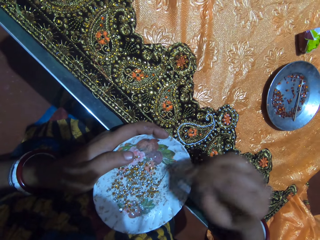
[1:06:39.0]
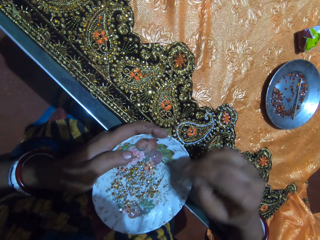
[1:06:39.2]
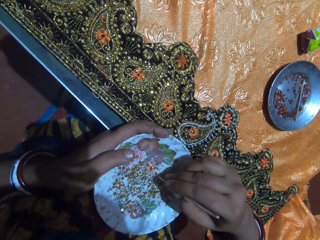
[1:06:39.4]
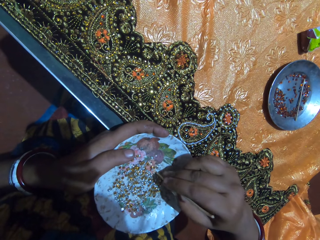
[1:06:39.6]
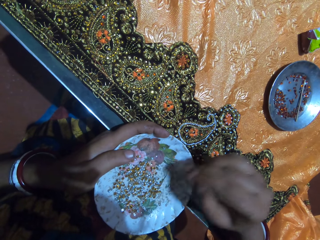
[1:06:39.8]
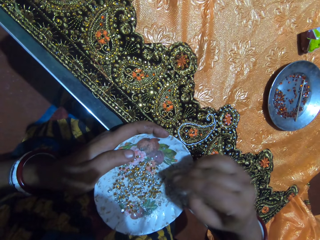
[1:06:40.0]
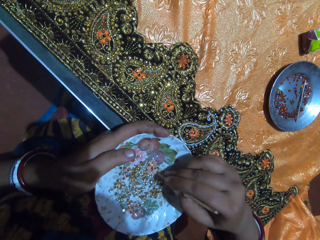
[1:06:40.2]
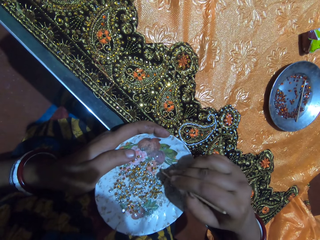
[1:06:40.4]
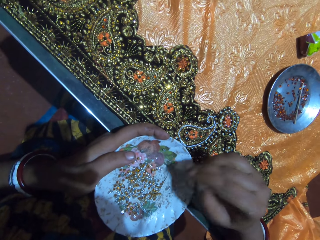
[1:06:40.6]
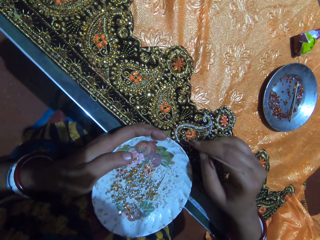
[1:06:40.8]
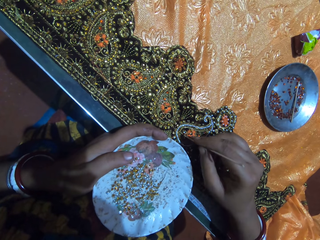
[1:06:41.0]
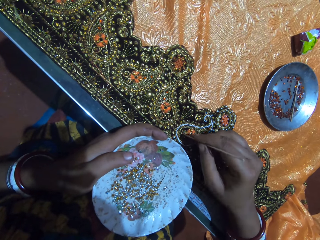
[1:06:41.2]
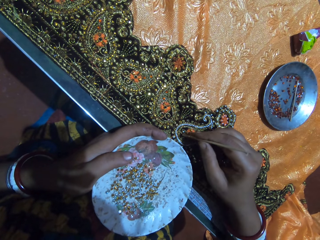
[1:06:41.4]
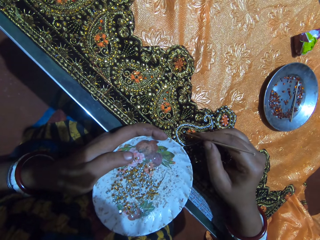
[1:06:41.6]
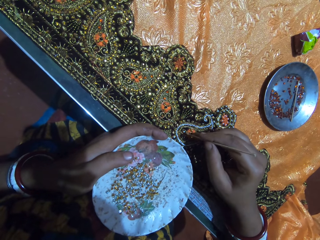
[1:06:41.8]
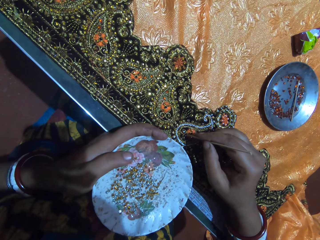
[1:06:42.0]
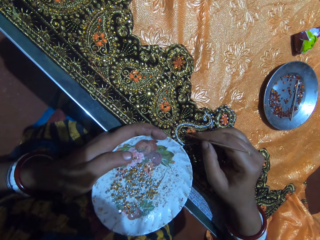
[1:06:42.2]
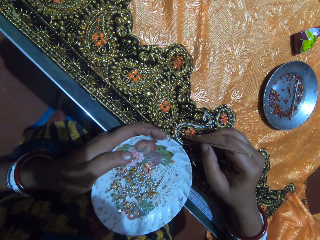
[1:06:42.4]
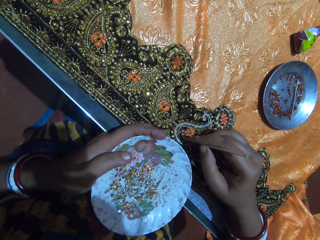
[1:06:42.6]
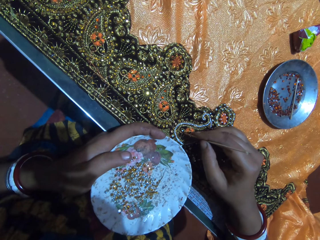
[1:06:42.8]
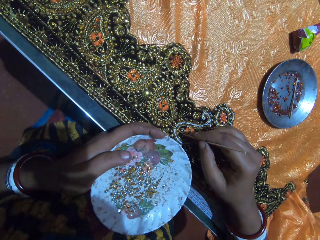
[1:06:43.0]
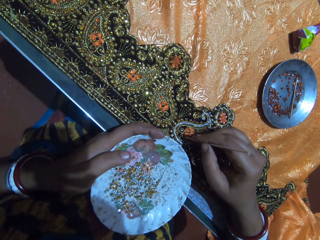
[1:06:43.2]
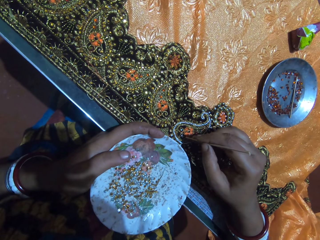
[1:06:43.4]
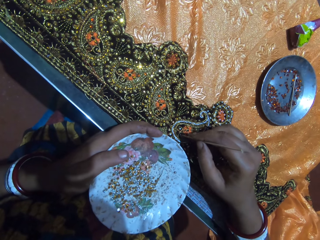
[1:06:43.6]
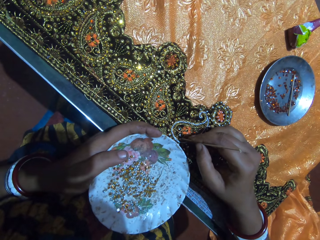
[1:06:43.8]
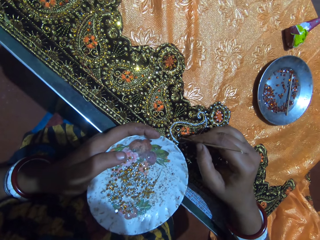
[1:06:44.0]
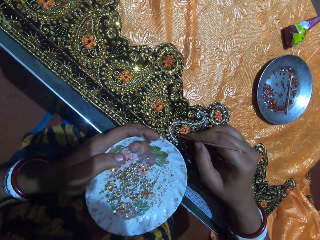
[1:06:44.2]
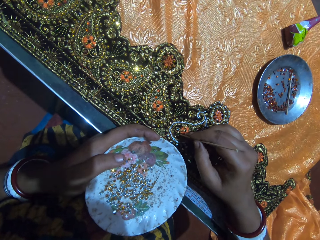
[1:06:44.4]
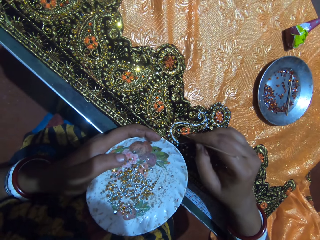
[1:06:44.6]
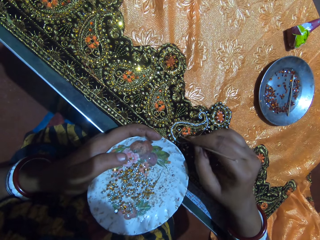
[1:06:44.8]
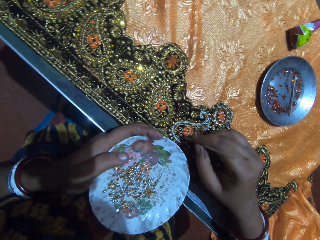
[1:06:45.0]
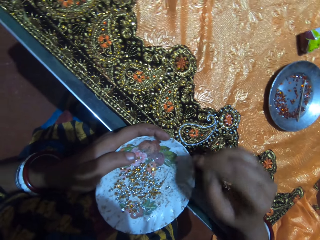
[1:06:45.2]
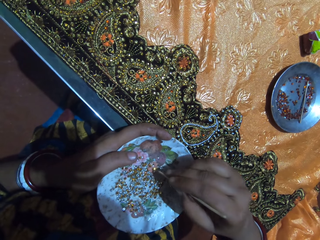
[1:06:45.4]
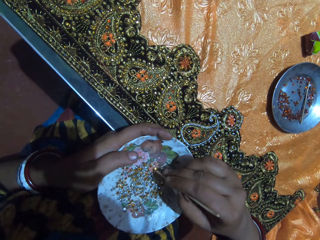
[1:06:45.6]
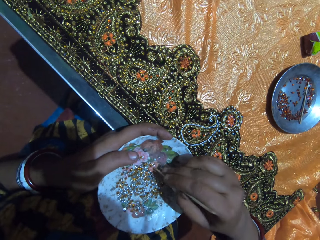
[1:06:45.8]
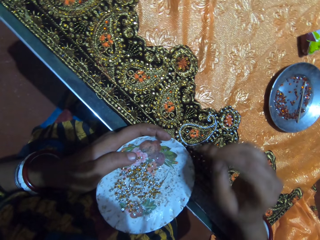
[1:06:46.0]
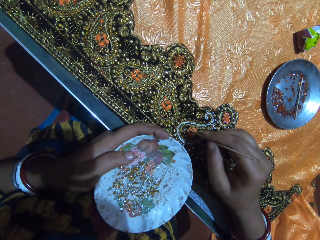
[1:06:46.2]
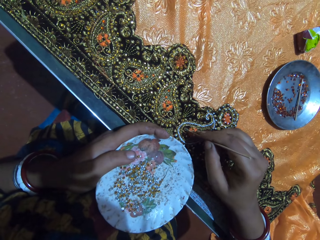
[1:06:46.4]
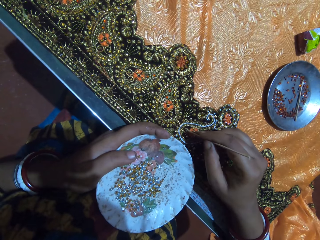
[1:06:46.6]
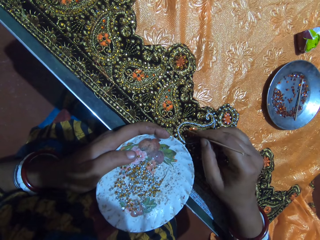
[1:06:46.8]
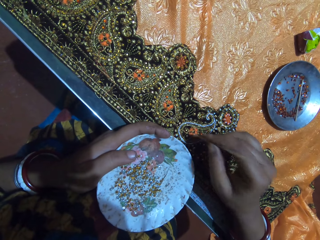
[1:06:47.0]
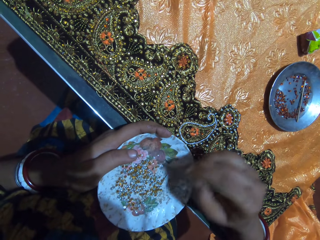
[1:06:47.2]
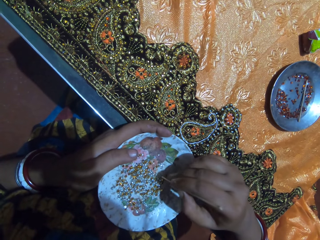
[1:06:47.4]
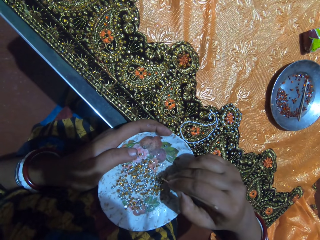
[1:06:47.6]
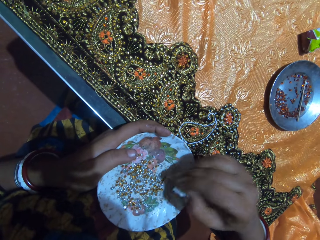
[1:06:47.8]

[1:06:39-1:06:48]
The camera wearer picks a crystal from the plate with the stick in her right hand. She drops the rhinestone on the fabric on the table with the jewel picker in her right hand. She picks a rhinestone from the plate in her left hand with the jewel picker in her right hand. She drops the rhinestone on the fabric on the table with the jewel picker in her right hand. She picks a rhinestone from the plate in her left hand with the jewel picker in her right hand.

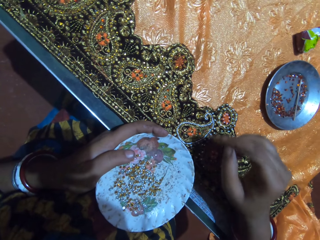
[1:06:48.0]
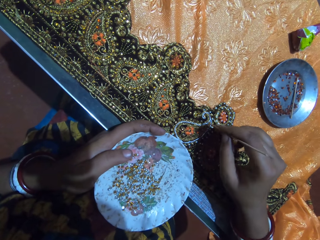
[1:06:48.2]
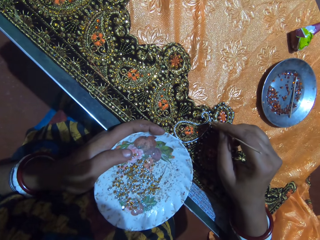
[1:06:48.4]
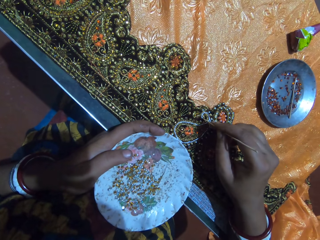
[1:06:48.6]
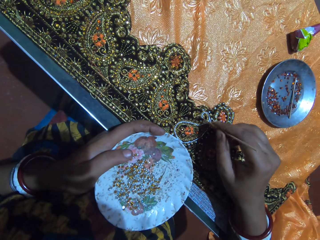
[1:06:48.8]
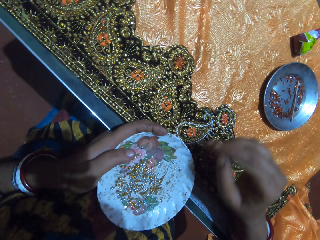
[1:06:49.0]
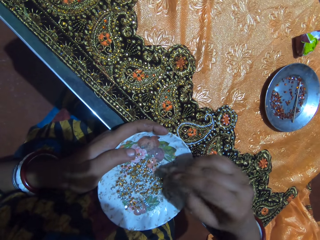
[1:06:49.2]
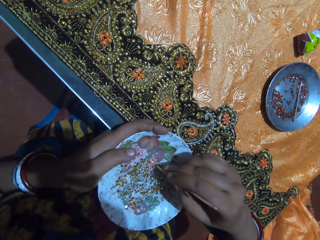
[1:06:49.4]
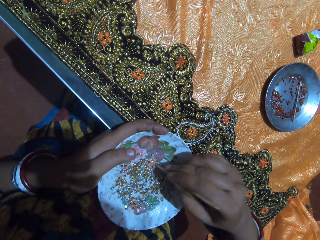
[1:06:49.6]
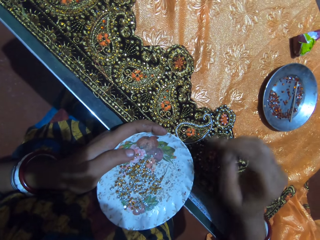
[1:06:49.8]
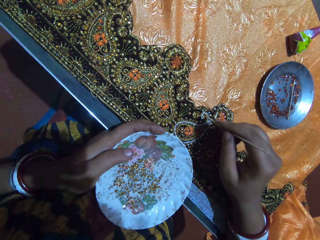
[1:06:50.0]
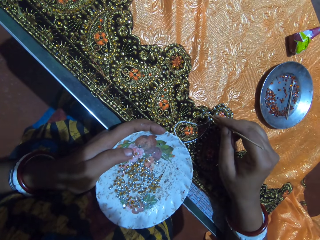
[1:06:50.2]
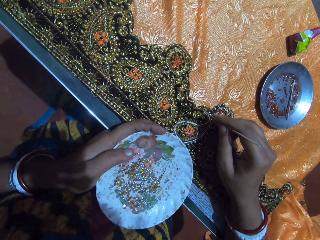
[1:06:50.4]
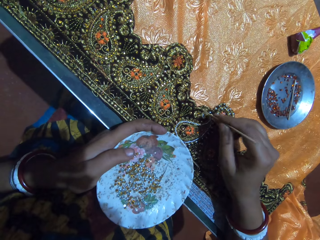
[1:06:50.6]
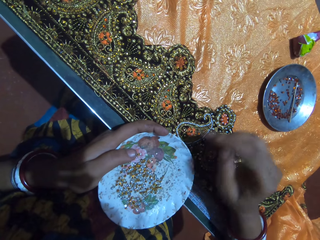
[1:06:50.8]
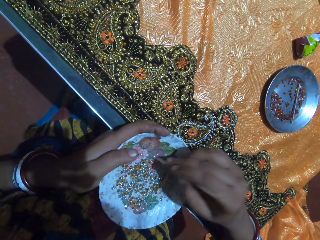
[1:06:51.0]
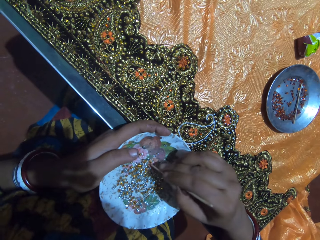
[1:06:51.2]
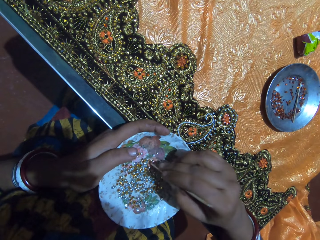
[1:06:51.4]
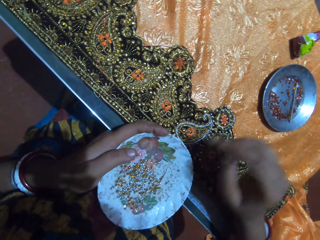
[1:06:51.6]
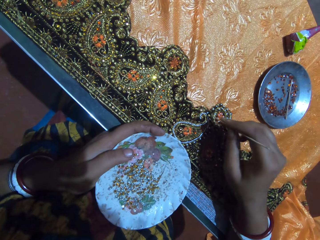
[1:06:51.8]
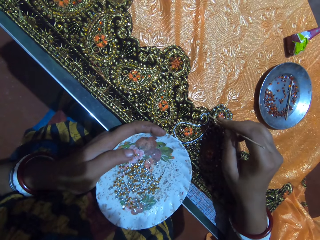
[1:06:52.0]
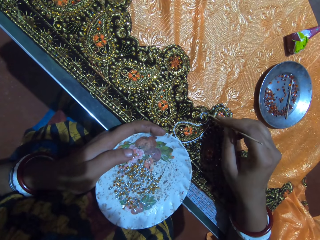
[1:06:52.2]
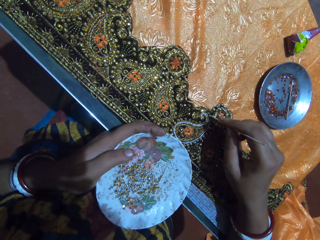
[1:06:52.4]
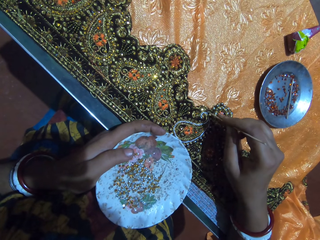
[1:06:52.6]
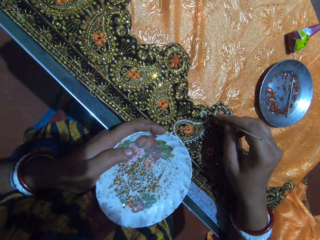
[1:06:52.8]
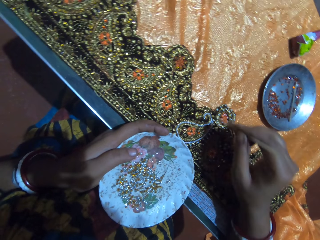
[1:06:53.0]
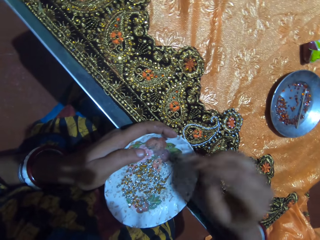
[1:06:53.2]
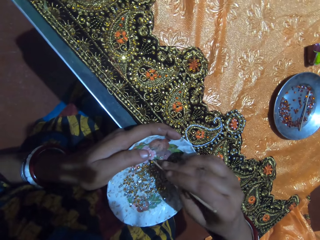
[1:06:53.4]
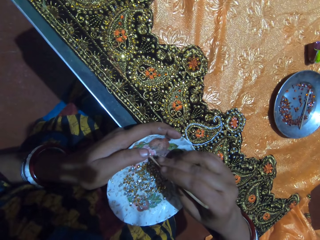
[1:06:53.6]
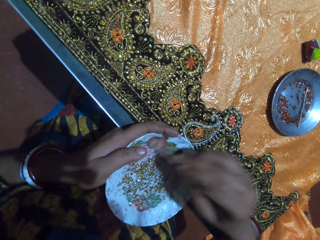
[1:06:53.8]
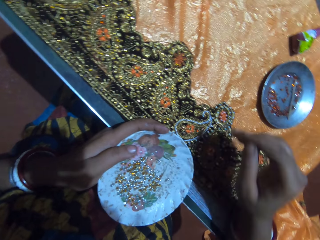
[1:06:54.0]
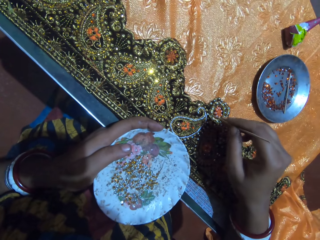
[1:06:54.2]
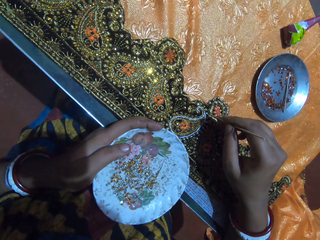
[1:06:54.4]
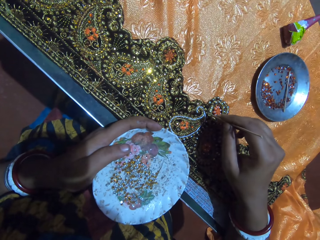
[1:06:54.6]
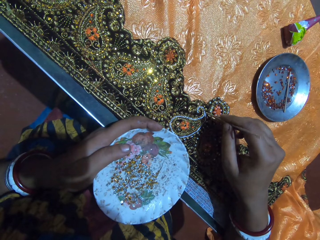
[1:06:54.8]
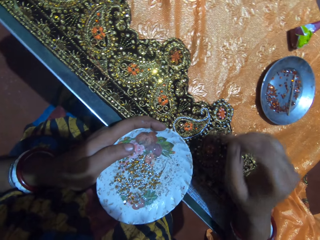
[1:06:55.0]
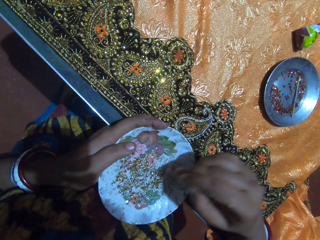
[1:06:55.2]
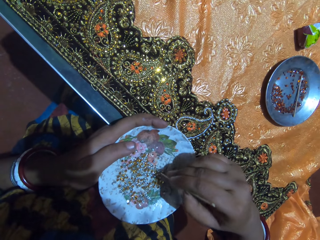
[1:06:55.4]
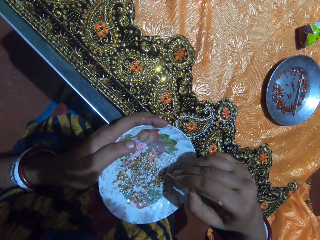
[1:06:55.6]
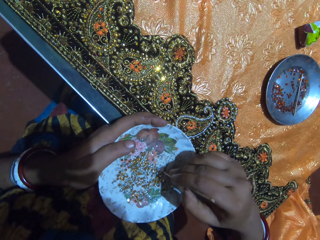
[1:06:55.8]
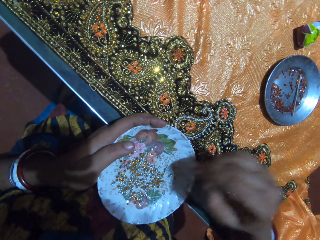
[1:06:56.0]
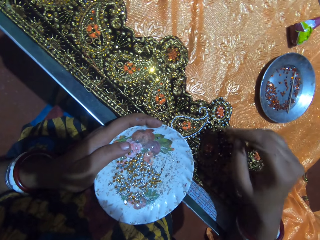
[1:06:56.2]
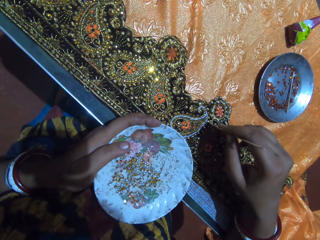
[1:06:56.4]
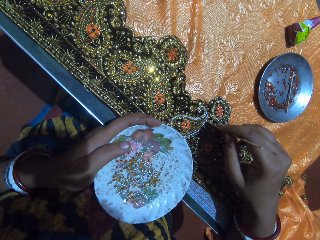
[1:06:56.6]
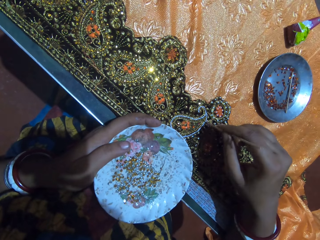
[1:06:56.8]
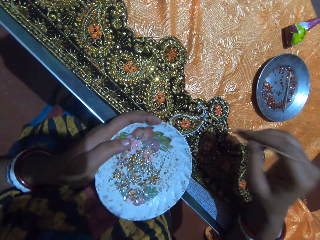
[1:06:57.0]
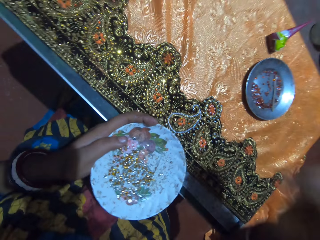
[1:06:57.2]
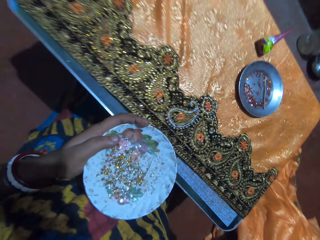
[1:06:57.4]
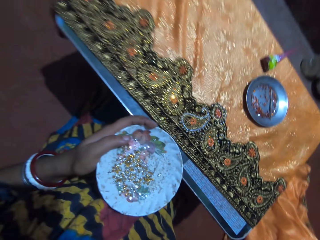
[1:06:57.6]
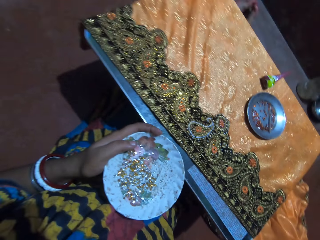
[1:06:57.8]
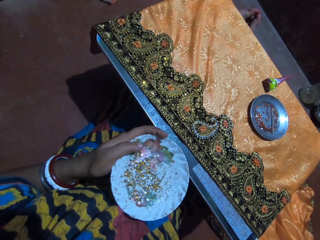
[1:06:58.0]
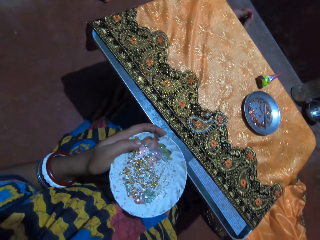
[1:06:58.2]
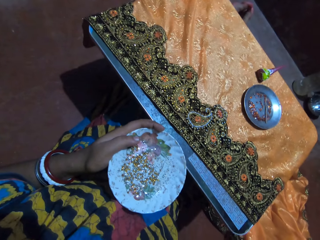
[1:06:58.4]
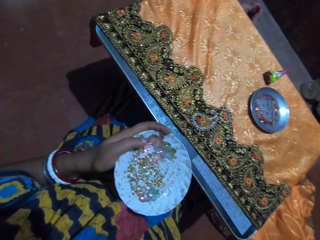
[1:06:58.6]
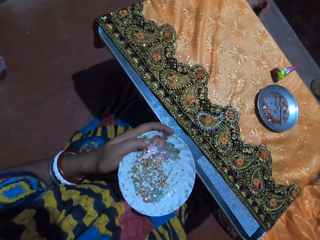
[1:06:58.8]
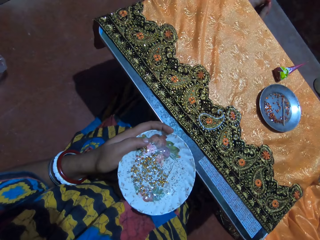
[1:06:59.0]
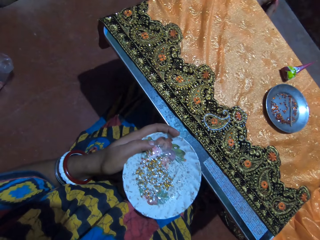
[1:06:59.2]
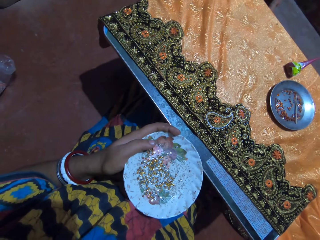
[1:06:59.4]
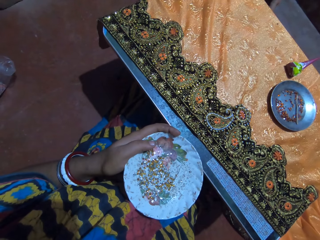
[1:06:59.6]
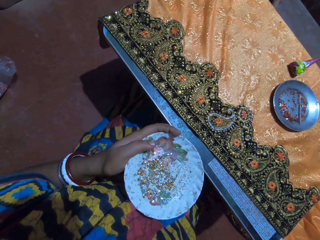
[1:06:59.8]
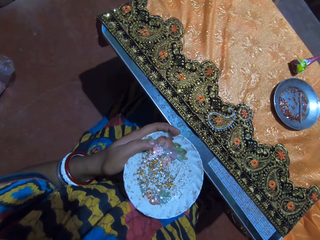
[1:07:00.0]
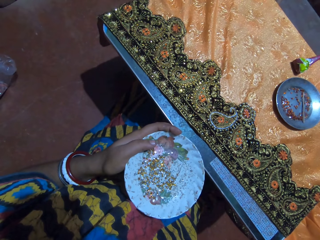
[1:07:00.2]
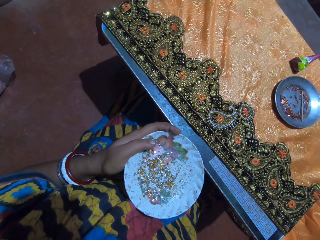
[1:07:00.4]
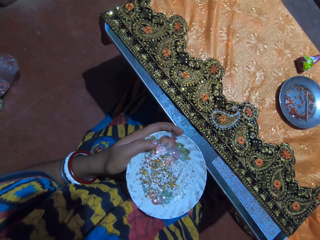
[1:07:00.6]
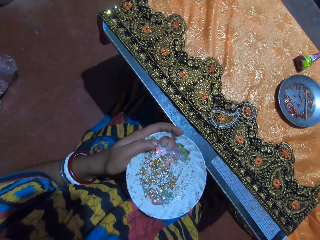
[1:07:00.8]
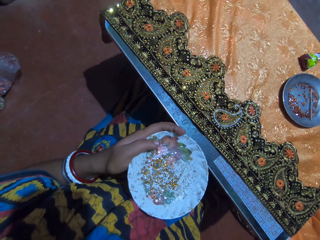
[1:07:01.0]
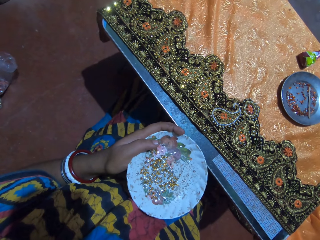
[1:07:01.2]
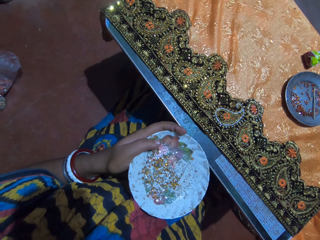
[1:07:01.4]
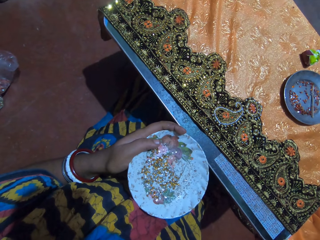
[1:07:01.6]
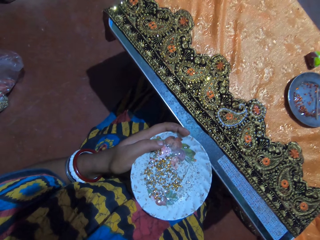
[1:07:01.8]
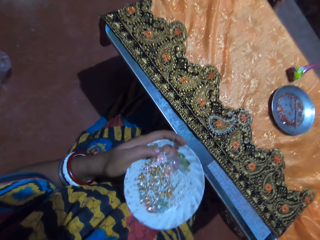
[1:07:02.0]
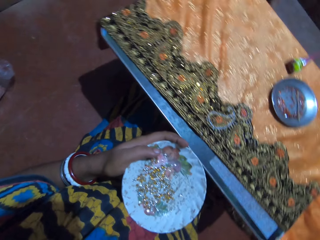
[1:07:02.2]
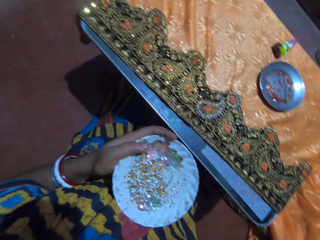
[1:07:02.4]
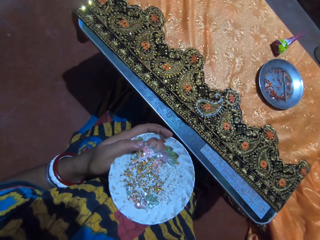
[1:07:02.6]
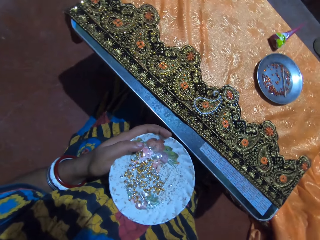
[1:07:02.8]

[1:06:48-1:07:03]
The camera wearer drops the rhinestone on the fabric on the table with the jewel picker in her right hand. She picks a rhinestone from the plate in her left hand with the jewel picker in her right hand. She drops the rhinestone on the fabric on the table with the jewel picker in her right hand. She picks a rhinestone from the plate in her left hand with the jewel picker in her right hand. She drops the rhinestone on the fabric on the table with the jewel picker in her right hand. She picks a rhinestone from the plate in her left hand with the jewel picker in her right hand. She drops the rhinestone on the fabric on the table with the jewel picker in her right hand. She picks a rhinestone from the plate in her left hand with the stick in her right hand. She drops the rhinestone on the fabric on the table with the jewel picker in her right hand. She looks around the room.
